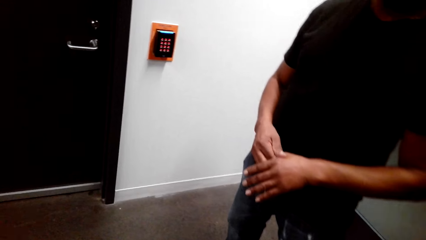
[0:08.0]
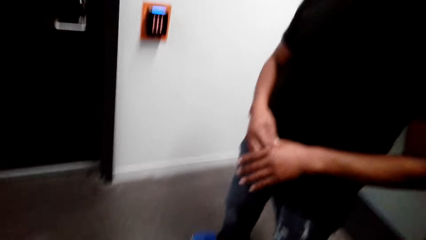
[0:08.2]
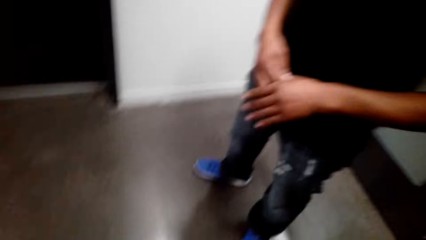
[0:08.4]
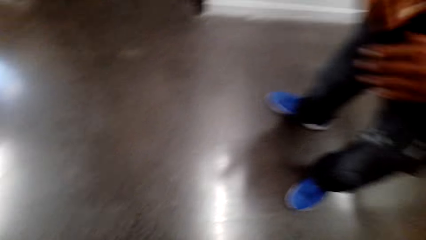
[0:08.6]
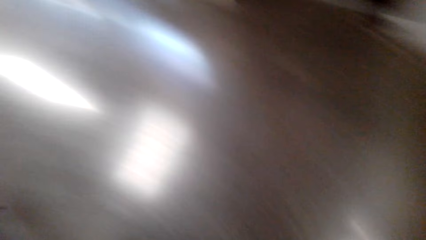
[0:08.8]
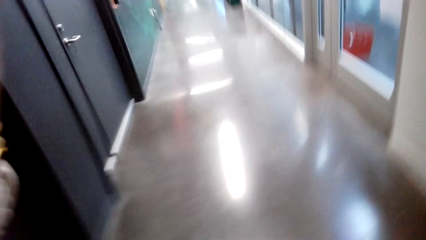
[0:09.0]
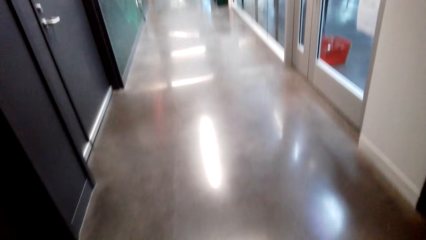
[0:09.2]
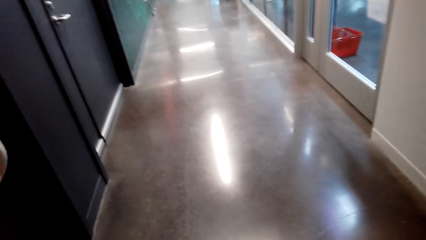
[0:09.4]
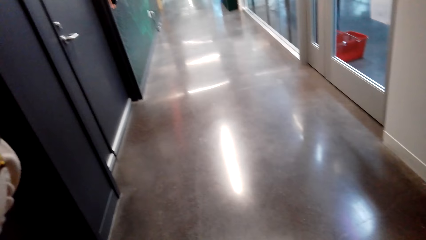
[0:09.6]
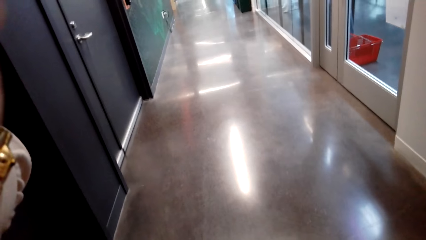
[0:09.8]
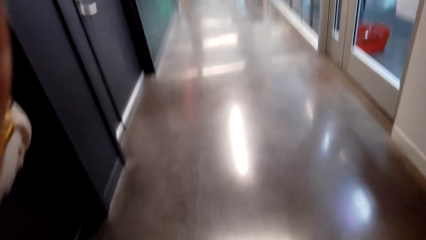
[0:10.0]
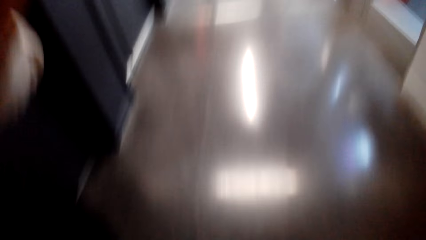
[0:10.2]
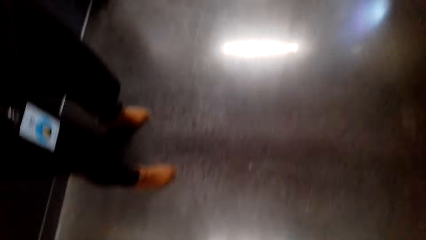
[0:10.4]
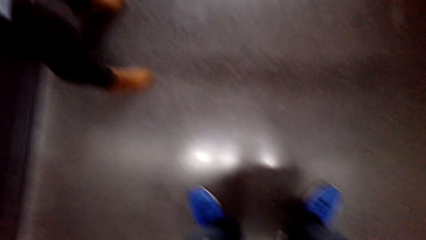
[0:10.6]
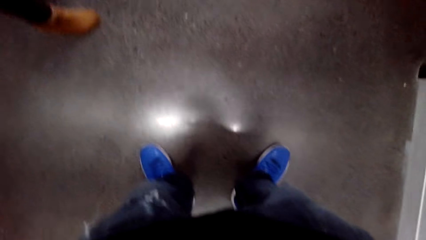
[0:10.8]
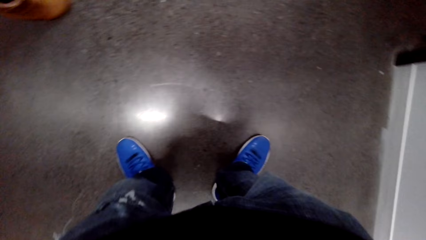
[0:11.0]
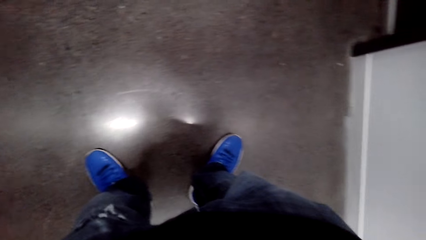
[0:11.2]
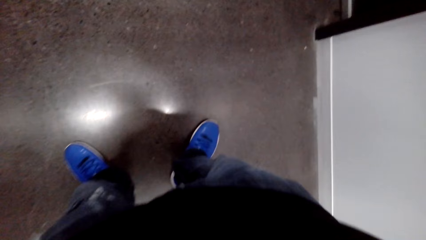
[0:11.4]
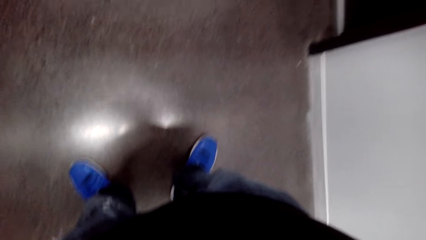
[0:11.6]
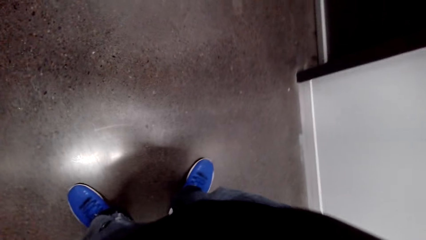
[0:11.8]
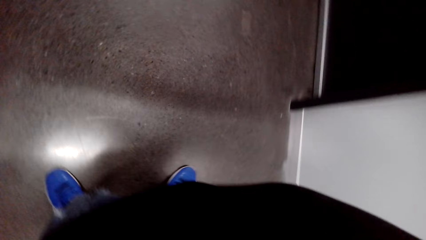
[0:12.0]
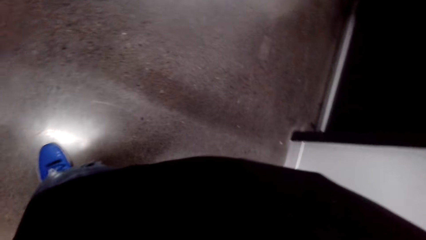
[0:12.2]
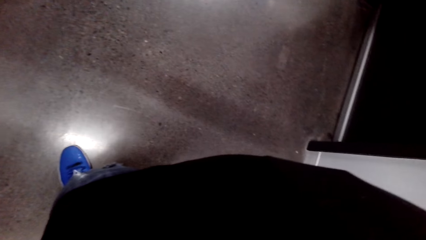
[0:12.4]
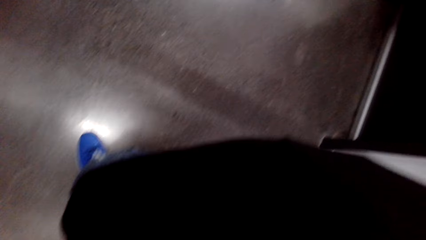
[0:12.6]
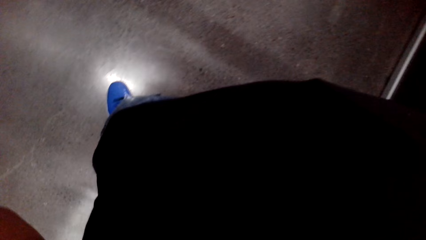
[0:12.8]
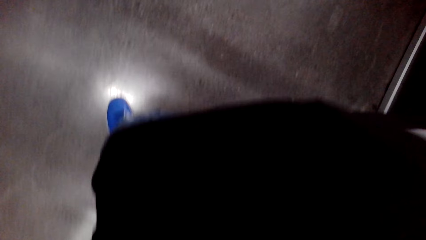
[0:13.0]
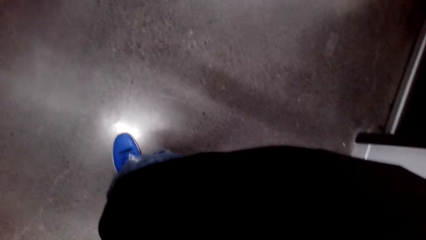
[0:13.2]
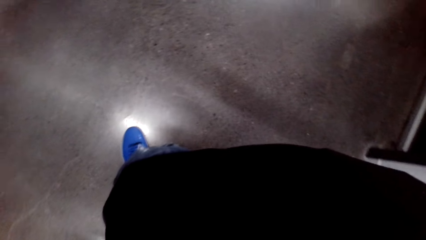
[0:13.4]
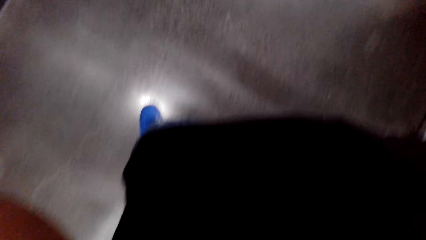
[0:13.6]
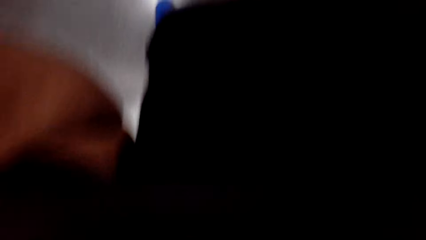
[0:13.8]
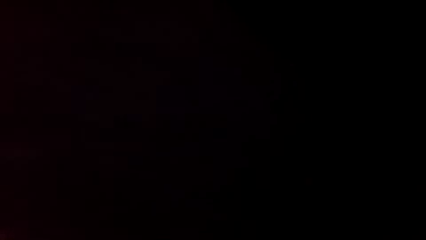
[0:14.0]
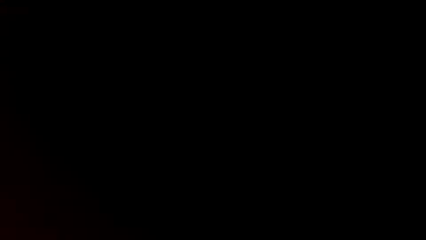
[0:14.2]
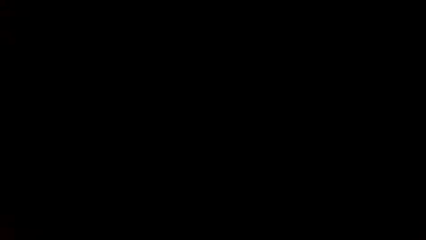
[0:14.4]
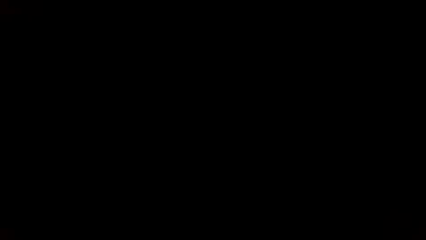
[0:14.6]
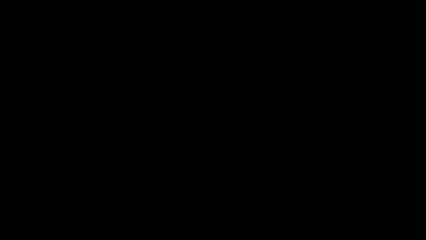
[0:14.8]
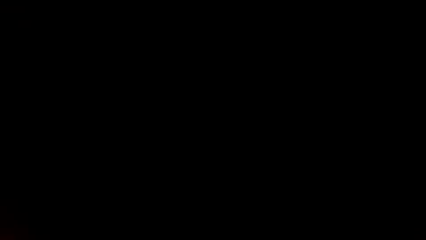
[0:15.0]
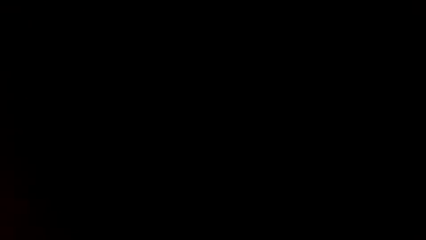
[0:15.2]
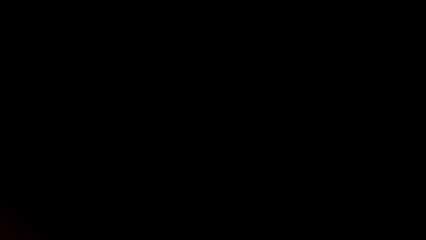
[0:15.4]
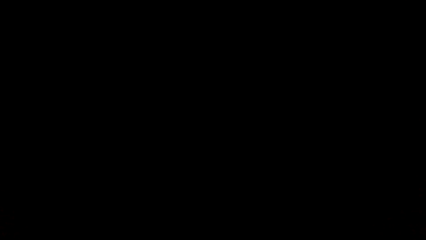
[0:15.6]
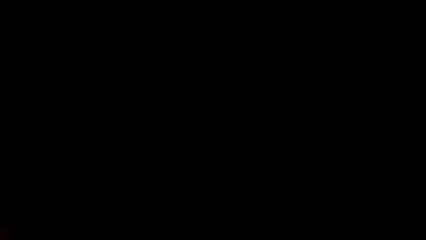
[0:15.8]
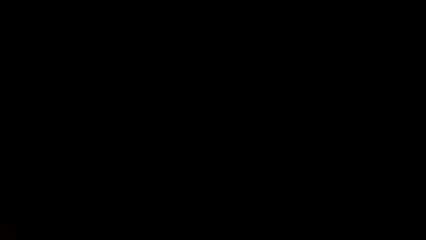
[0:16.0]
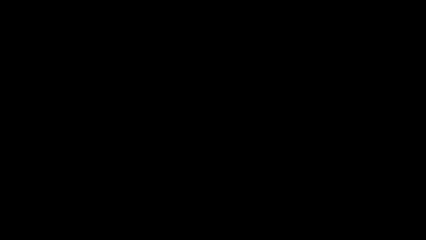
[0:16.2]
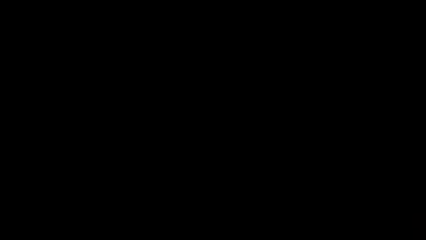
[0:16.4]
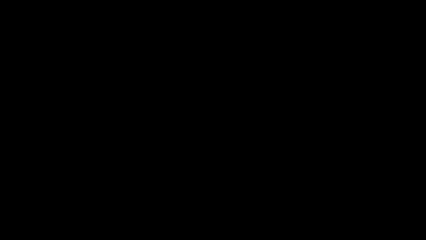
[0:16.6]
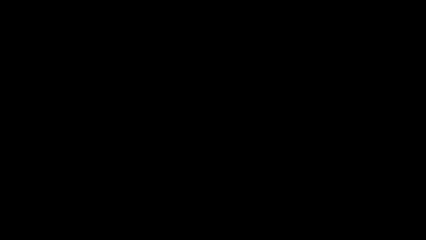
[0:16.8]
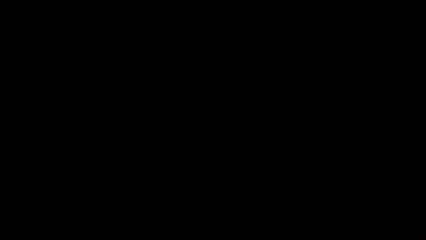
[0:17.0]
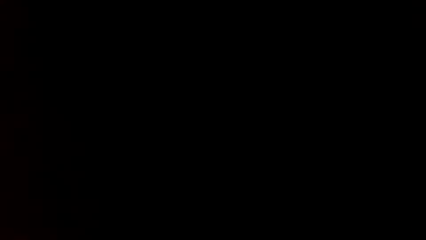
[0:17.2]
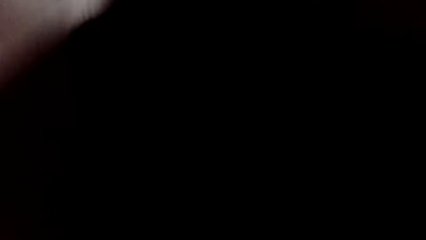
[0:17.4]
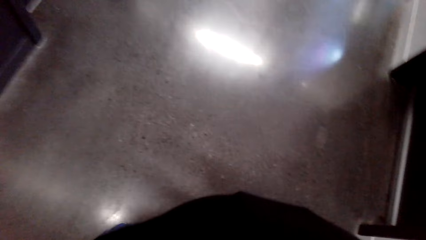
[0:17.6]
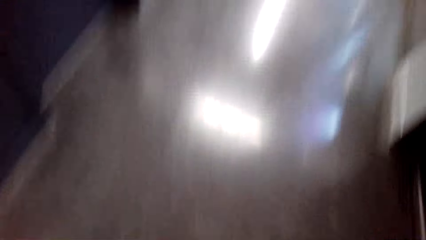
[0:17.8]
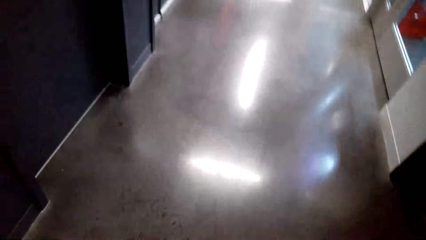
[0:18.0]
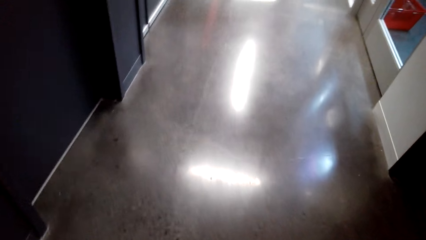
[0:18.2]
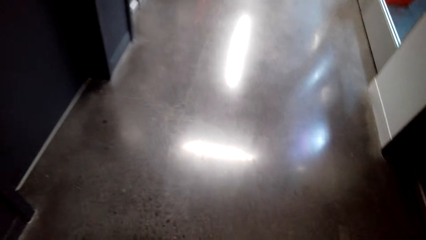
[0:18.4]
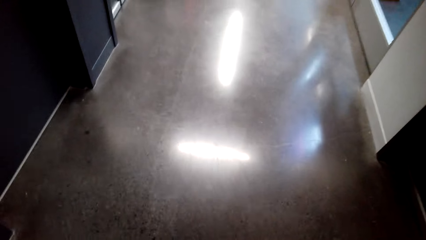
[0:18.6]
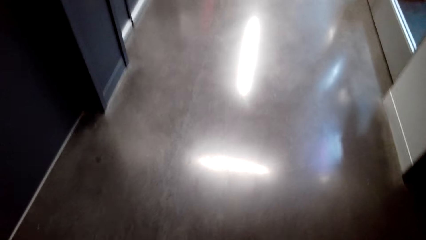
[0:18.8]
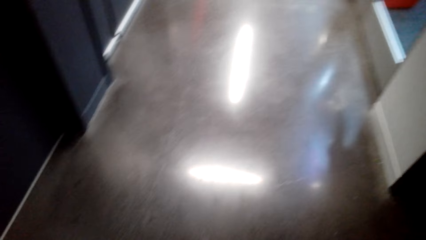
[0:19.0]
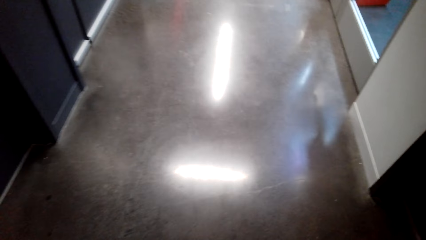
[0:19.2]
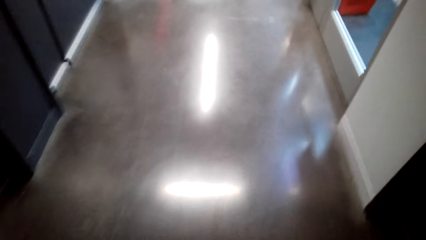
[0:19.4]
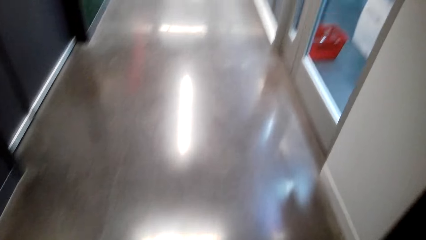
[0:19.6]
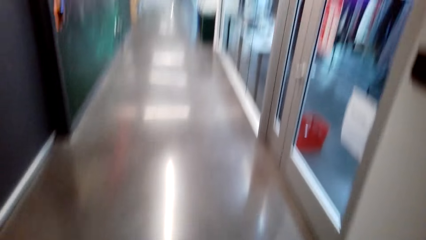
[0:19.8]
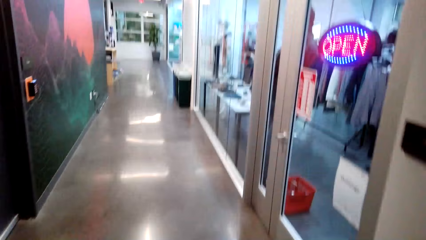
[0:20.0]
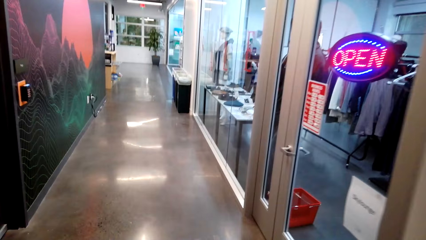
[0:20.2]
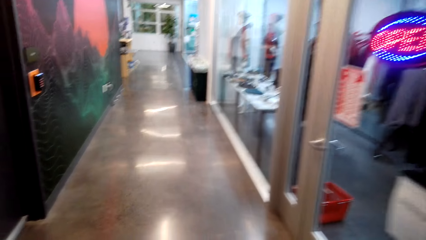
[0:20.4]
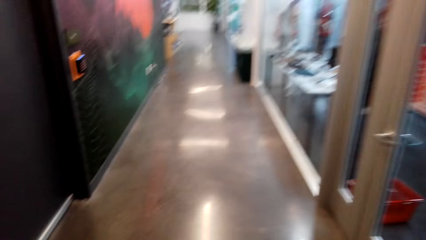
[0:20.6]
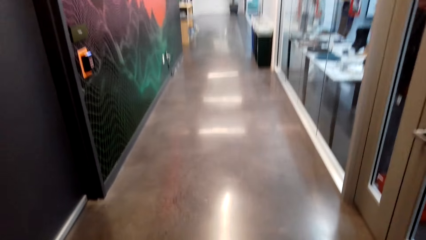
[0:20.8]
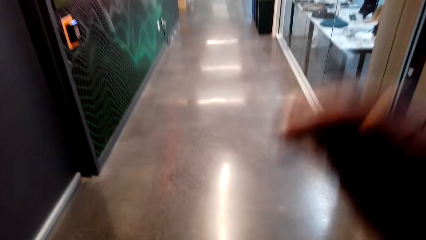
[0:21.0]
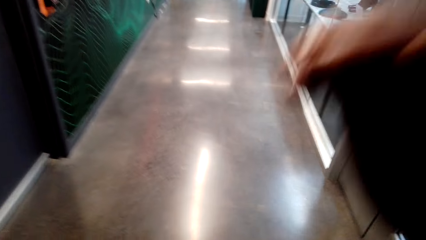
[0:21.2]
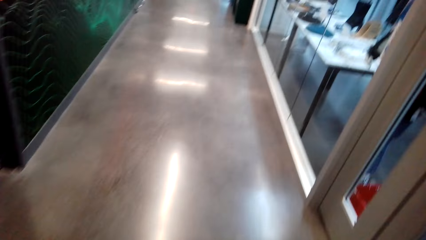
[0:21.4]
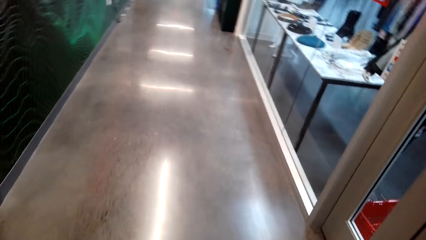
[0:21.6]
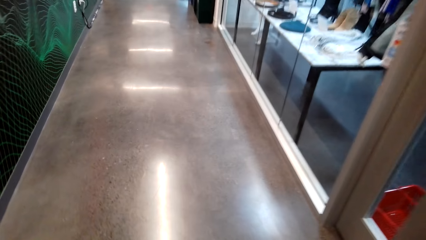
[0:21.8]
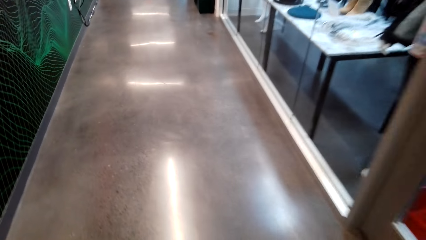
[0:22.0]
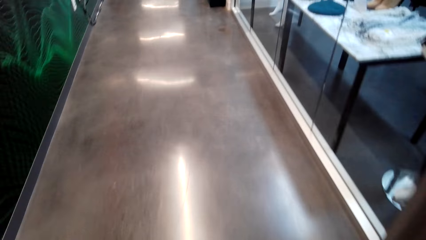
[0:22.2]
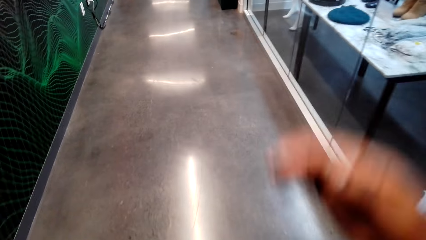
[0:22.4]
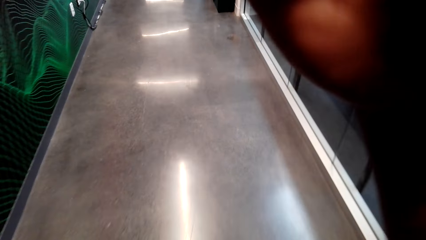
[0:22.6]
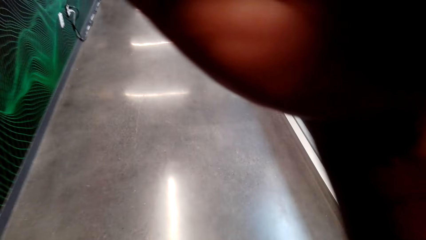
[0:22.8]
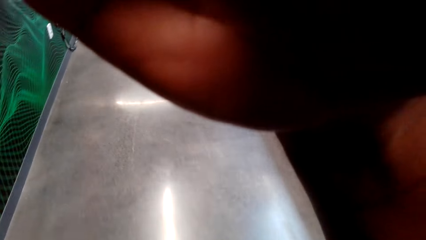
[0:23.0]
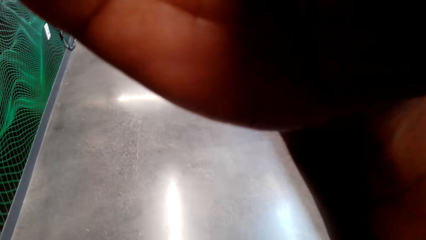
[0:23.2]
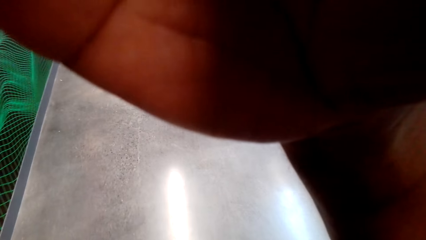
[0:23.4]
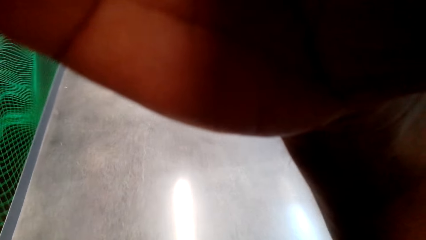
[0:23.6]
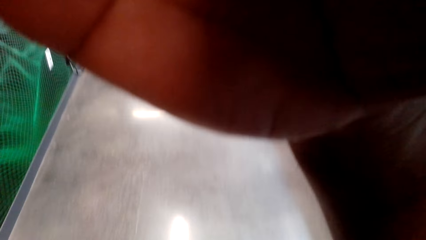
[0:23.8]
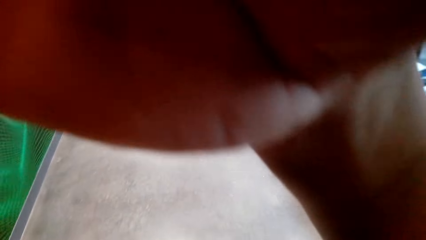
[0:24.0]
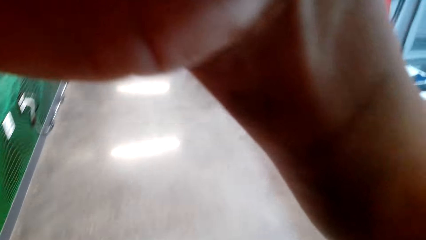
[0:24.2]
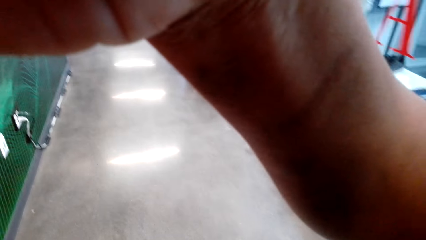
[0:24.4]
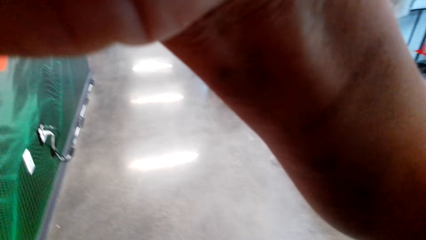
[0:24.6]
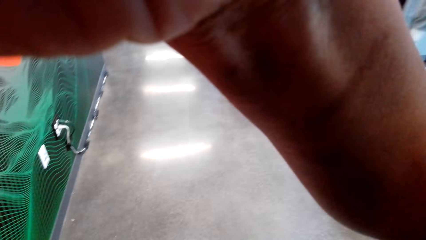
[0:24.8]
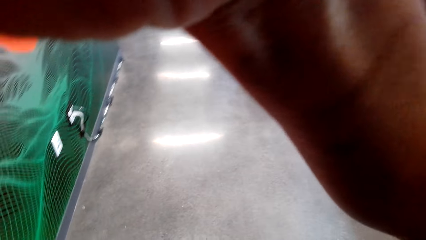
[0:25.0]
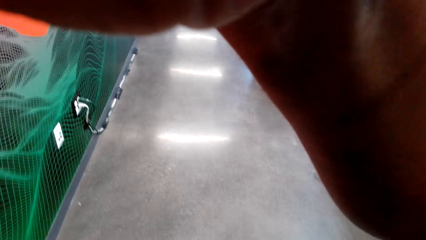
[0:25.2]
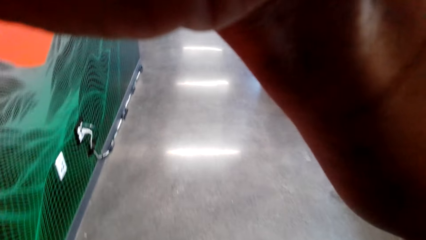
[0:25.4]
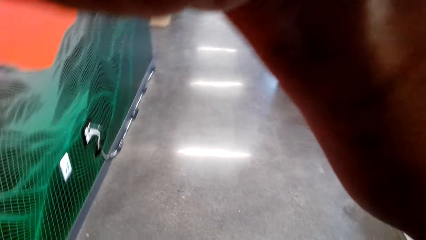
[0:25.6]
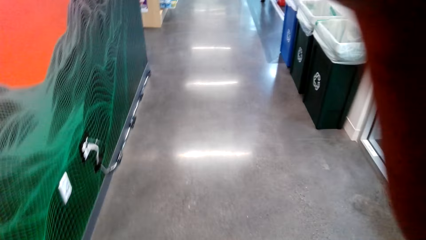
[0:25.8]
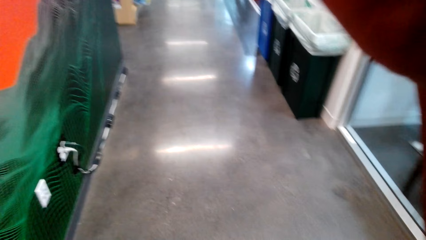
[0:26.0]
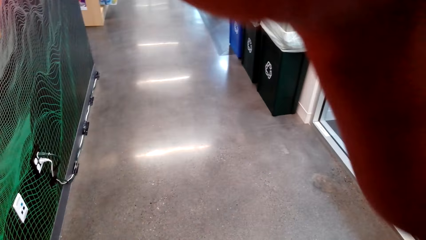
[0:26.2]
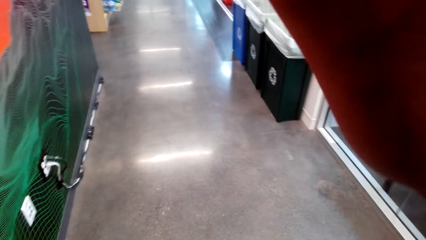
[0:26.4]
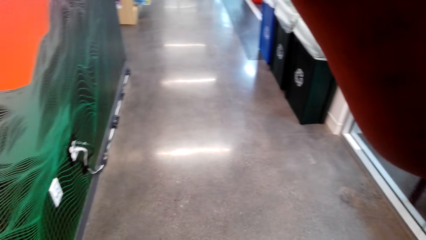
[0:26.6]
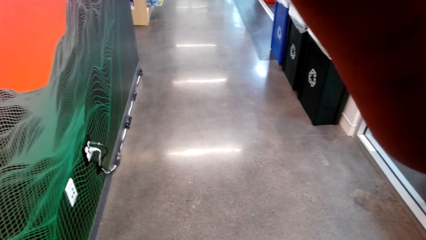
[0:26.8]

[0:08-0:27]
The camera wearer looks around. They walk on the path. They hold the camera. They fix the camera. They walk on the path.
